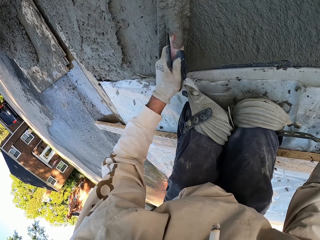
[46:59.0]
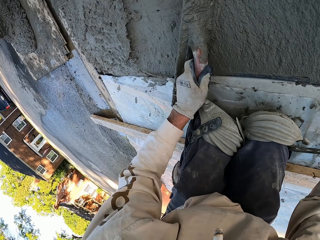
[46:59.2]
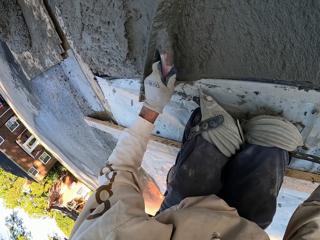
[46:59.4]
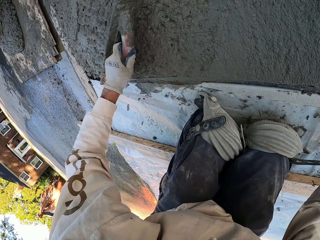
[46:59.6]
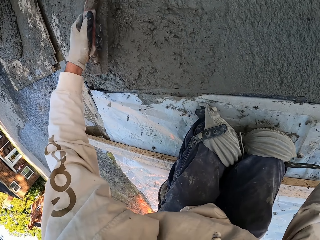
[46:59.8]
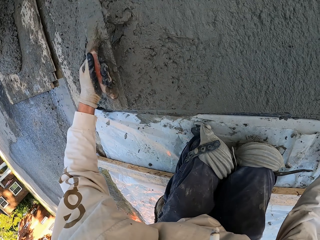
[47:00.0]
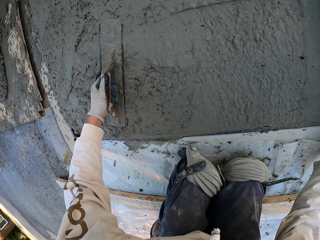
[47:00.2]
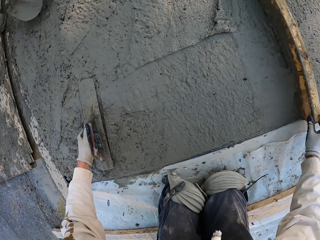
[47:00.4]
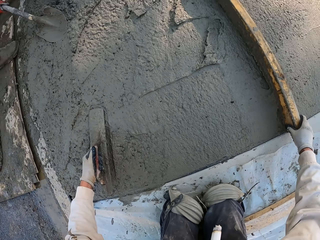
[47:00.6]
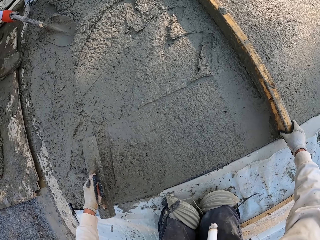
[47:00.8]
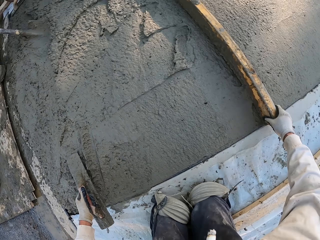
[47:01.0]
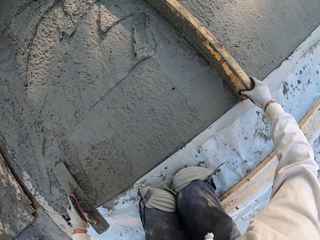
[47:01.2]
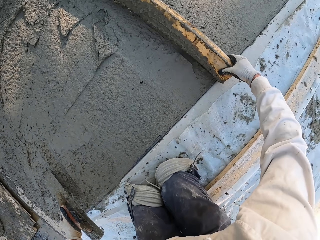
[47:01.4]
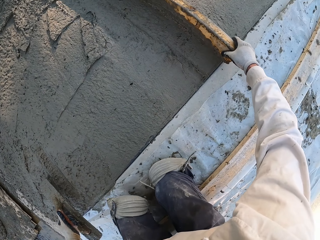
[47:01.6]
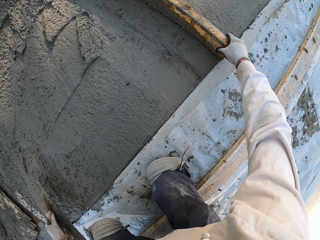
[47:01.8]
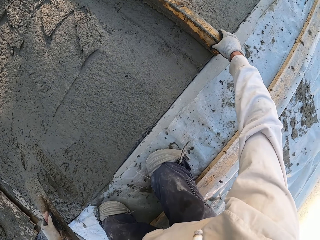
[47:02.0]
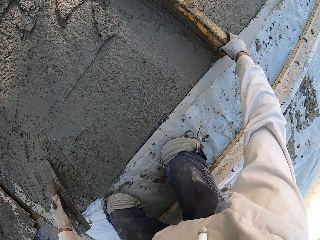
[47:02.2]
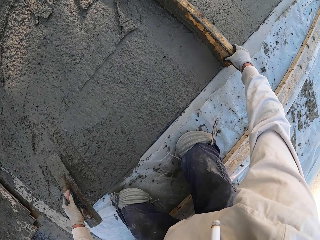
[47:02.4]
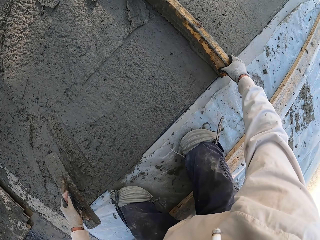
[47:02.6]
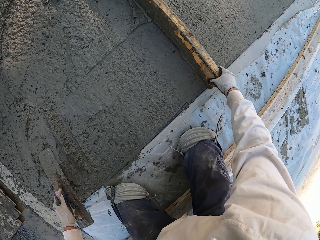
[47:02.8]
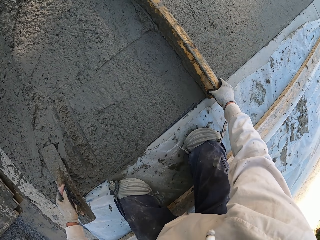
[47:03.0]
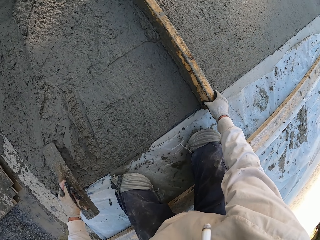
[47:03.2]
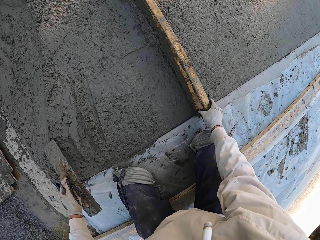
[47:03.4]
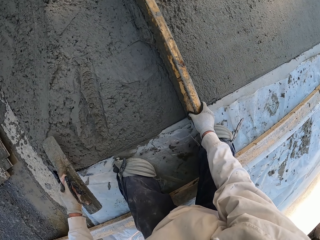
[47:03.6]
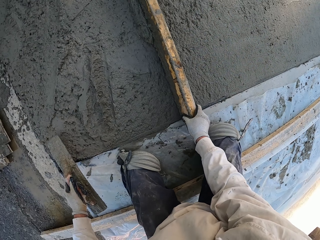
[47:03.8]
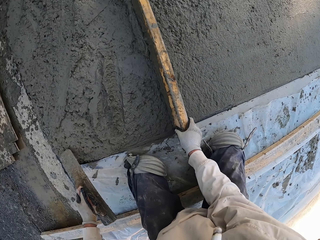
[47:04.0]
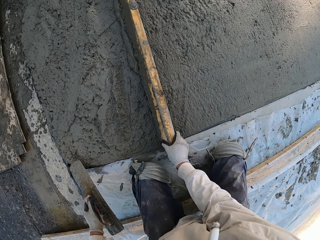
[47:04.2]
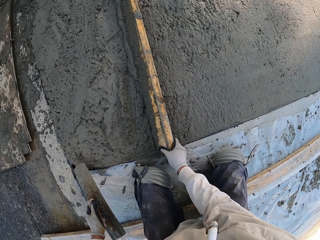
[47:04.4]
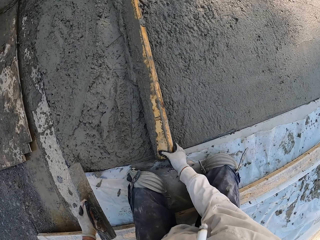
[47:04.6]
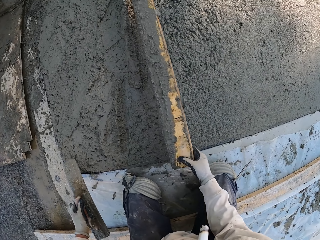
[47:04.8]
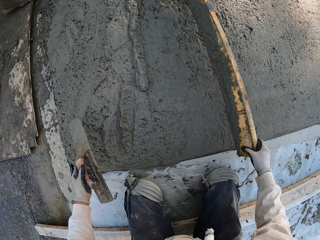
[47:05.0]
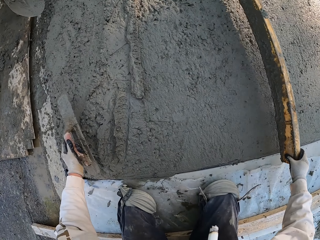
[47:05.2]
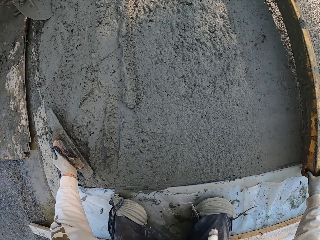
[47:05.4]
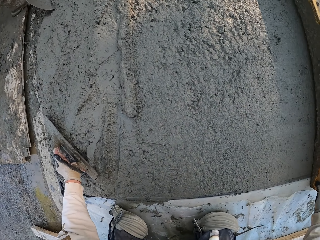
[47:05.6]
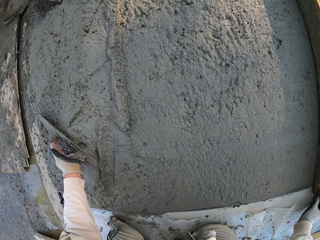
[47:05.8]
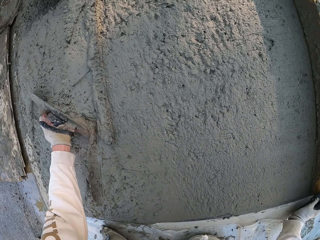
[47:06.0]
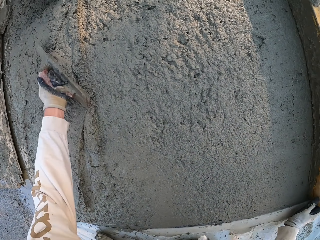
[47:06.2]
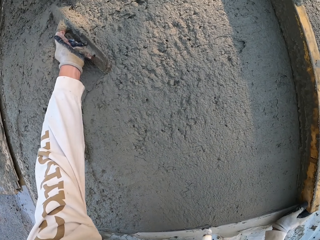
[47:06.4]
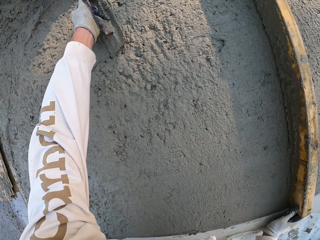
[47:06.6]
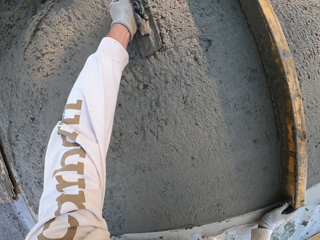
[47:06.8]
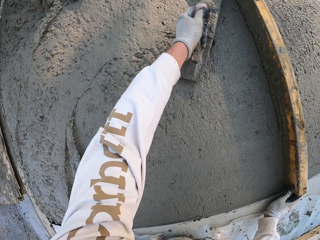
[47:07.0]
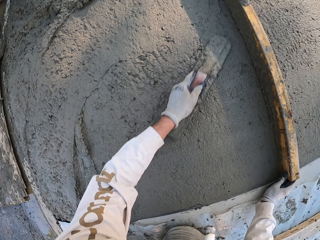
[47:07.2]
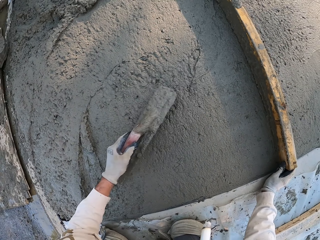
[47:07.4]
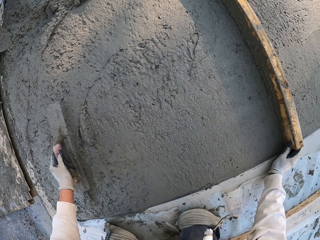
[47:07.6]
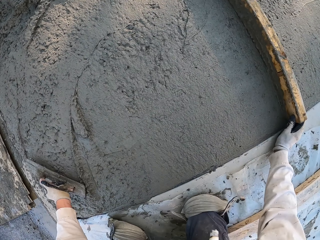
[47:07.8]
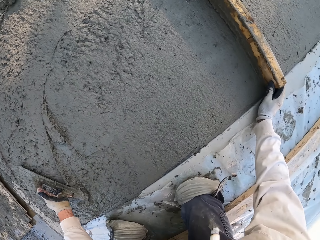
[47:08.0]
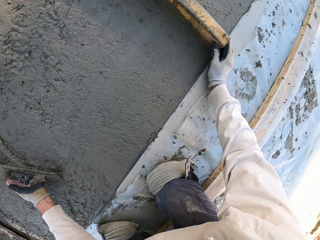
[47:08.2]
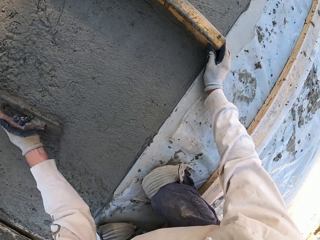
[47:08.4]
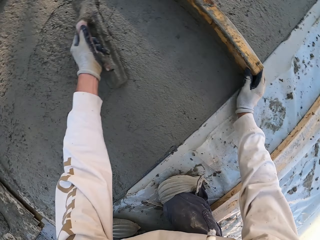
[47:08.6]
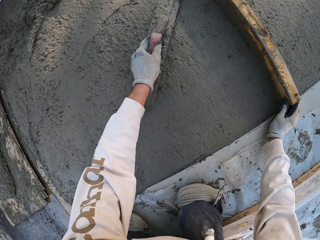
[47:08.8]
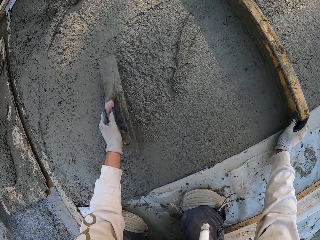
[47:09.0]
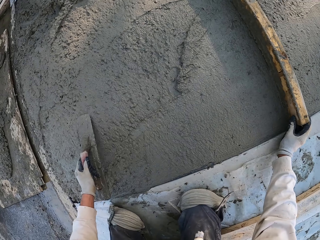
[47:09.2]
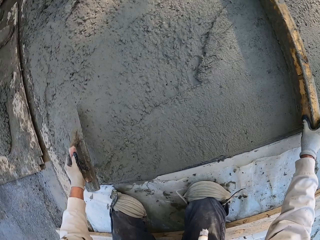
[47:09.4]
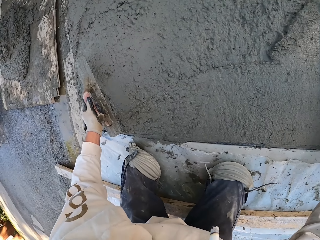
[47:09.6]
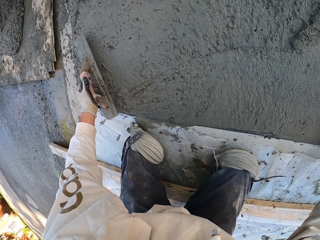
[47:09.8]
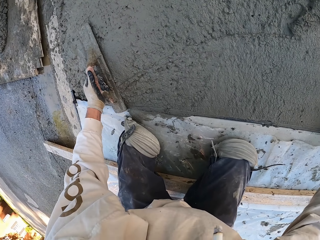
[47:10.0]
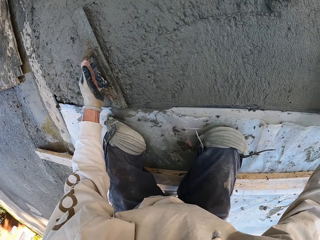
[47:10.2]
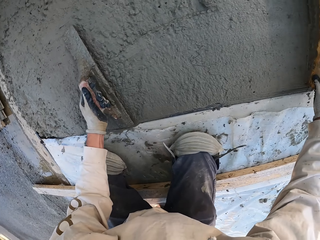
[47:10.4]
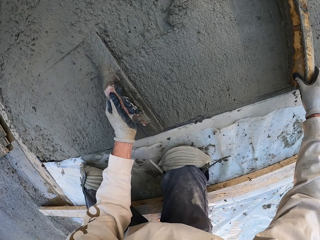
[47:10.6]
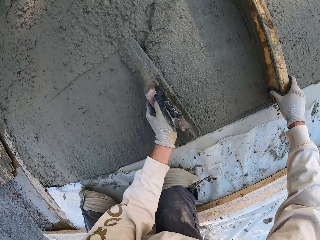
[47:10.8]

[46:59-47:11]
The camera wearer moves the wood. They plaster with the wood. They plaster with a concrete float.

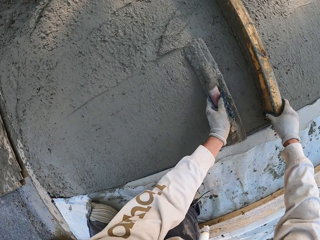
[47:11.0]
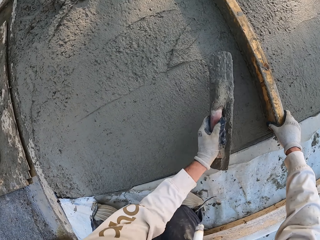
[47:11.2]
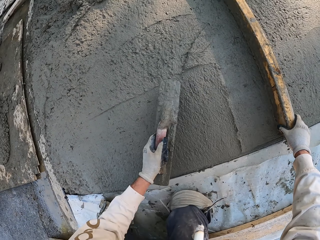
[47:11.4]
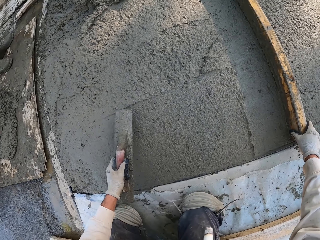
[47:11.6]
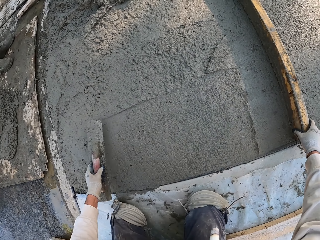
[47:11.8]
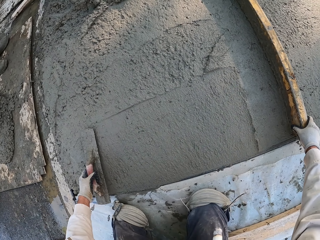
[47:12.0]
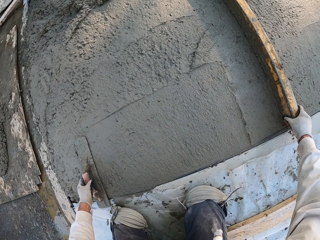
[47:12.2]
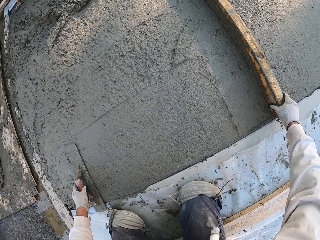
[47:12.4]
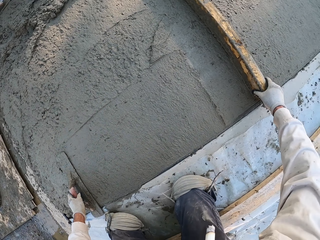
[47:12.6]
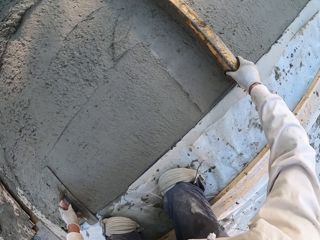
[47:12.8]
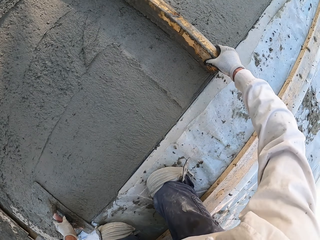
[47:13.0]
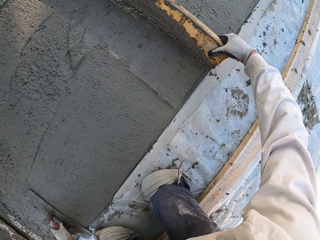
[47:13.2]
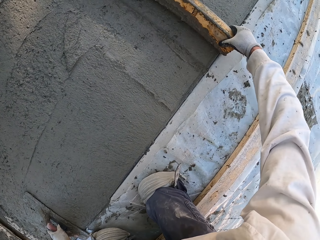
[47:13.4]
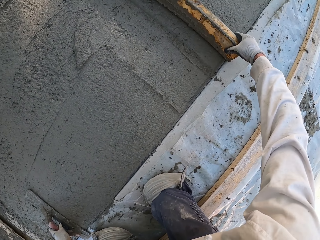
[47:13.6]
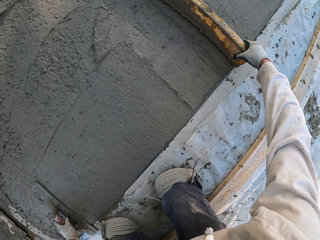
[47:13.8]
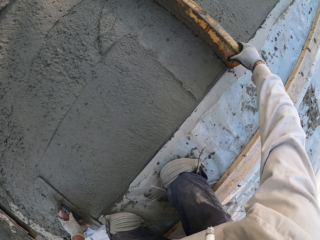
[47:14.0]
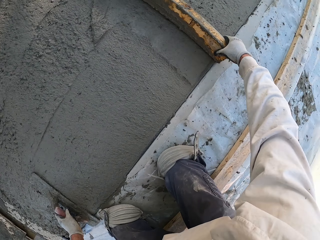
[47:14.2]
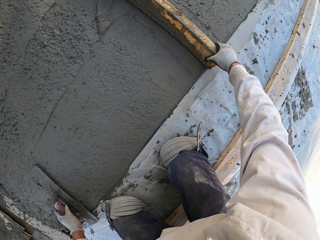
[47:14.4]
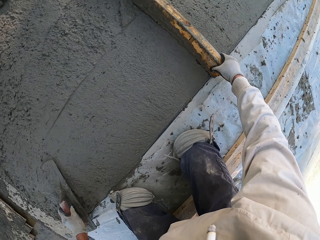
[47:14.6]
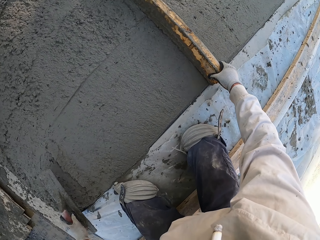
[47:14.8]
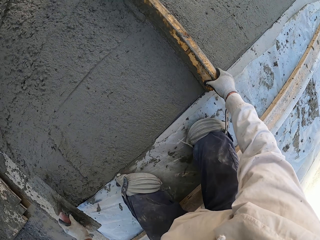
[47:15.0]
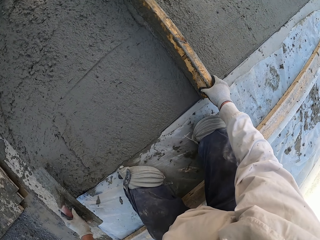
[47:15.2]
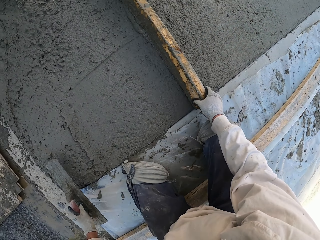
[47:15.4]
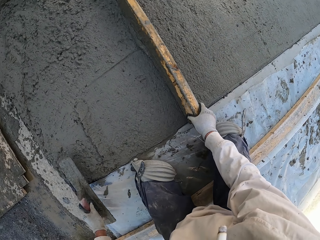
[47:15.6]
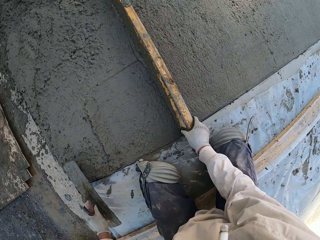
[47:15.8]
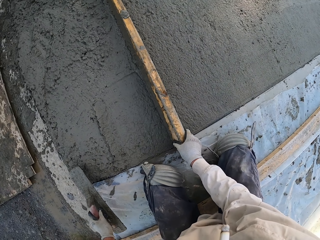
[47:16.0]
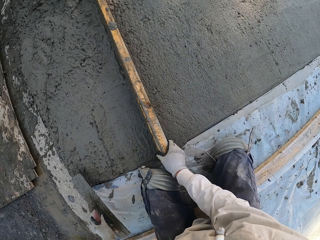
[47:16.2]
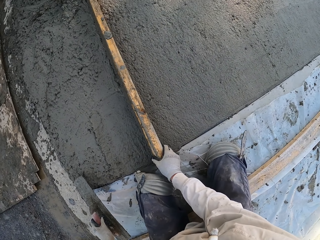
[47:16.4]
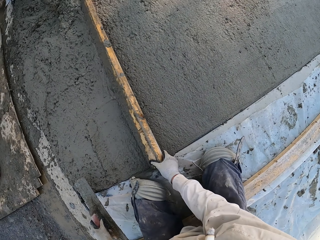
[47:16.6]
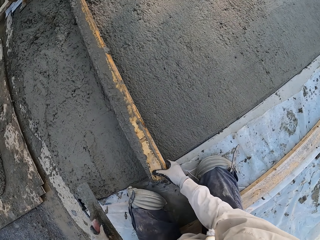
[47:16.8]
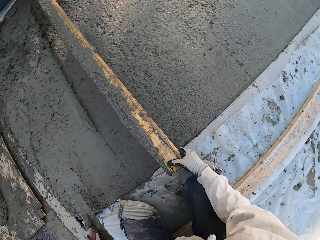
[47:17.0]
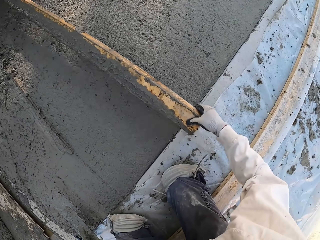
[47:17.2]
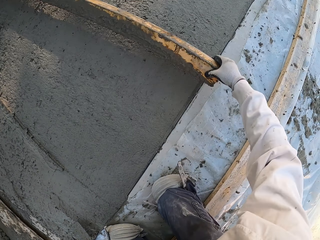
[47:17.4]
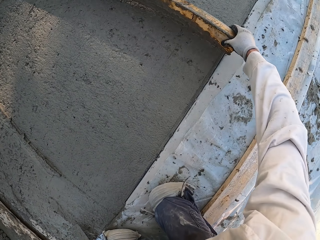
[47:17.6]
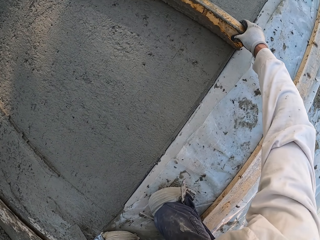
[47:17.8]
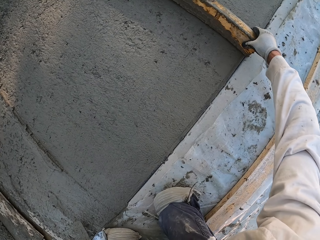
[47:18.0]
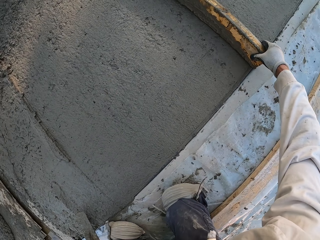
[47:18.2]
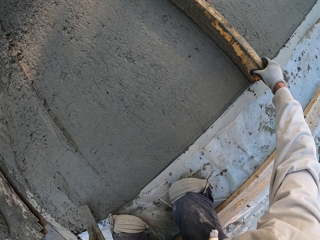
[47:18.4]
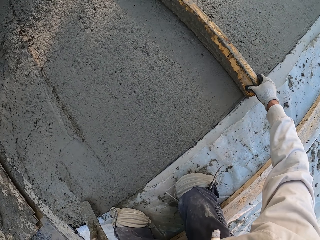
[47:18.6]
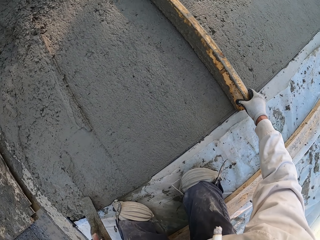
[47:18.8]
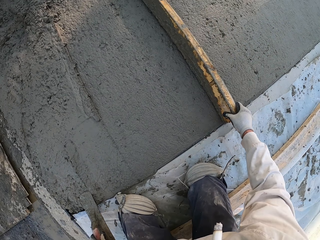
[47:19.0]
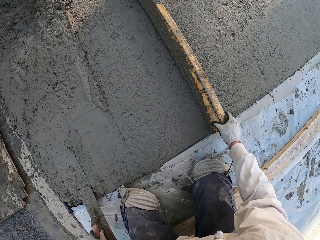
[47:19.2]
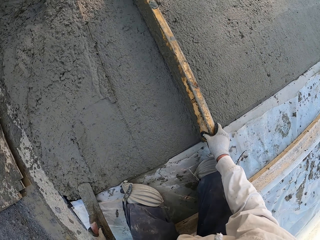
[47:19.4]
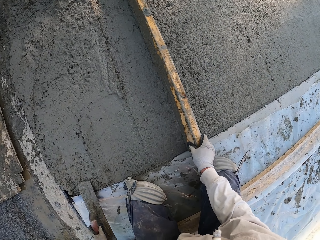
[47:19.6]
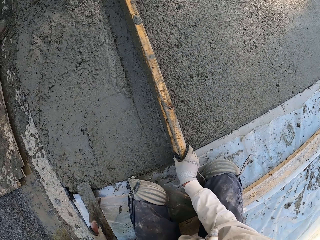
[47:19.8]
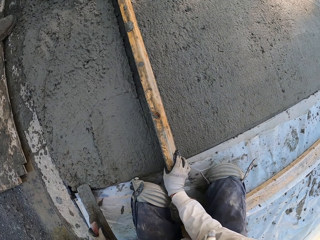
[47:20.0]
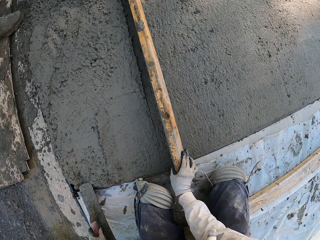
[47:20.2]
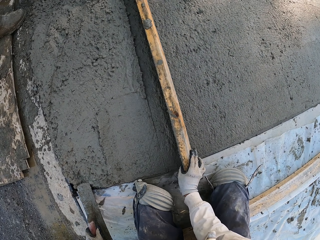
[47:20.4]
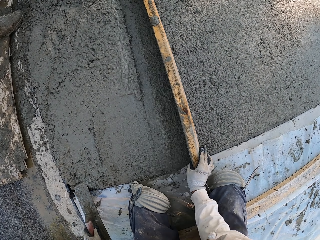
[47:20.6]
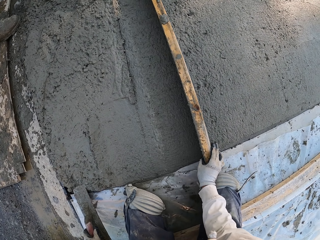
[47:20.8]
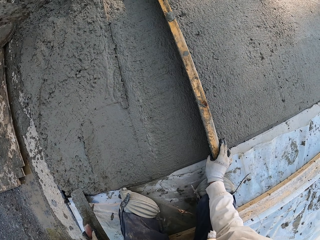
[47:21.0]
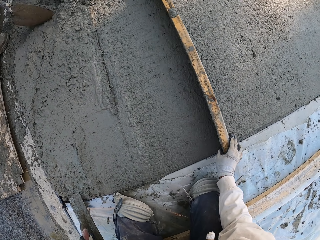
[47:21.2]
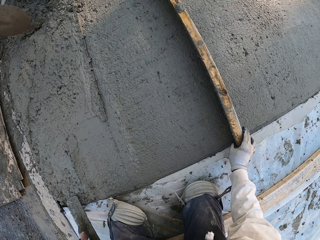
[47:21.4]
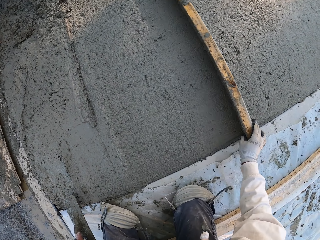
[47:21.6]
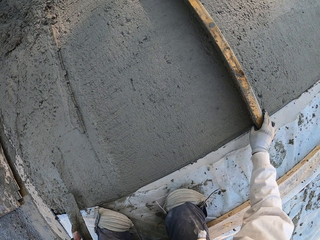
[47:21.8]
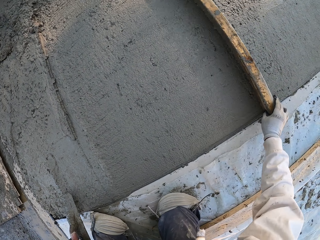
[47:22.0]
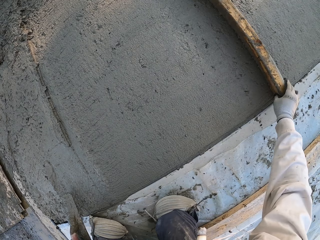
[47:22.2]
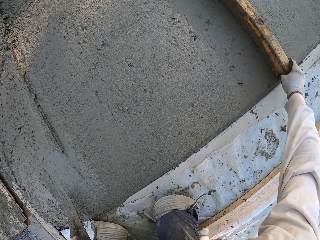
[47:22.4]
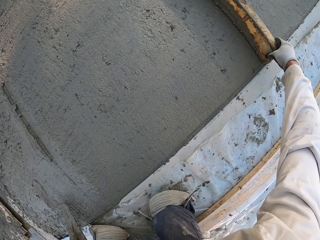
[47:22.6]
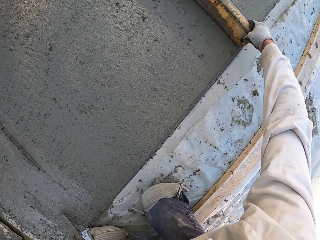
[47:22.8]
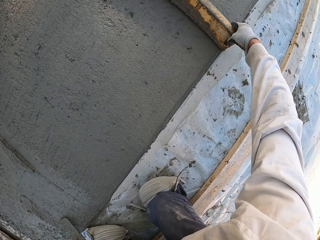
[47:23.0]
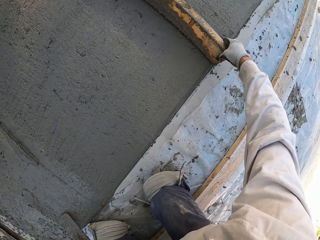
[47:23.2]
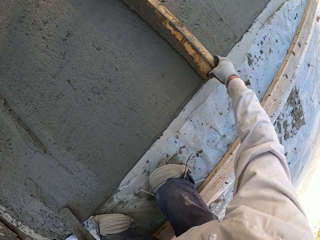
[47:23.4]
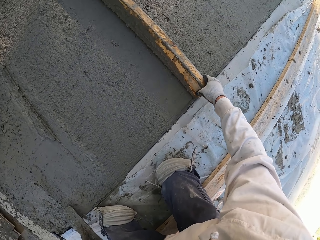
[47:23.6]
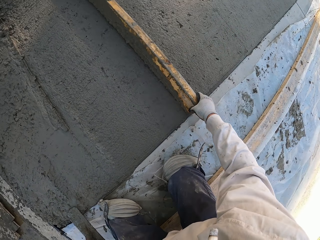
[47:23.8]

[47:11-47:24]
The camera wearer moves the wood. They plaster with the wood.
